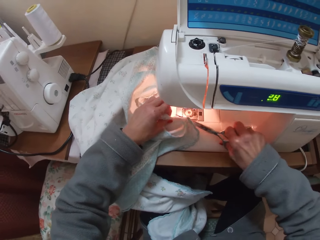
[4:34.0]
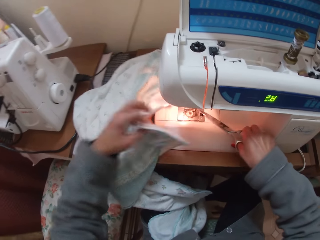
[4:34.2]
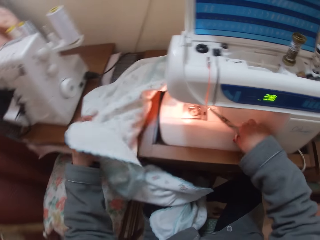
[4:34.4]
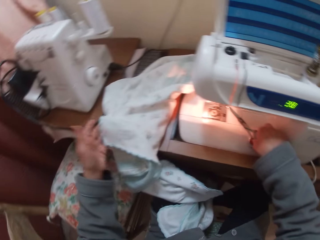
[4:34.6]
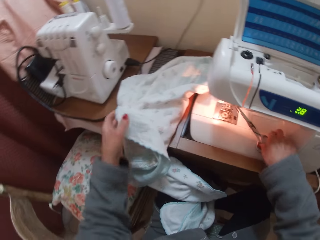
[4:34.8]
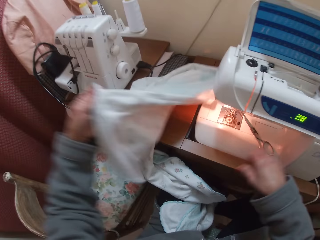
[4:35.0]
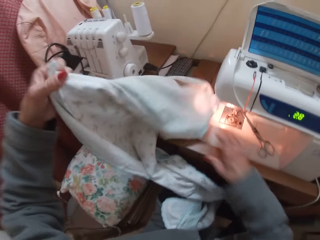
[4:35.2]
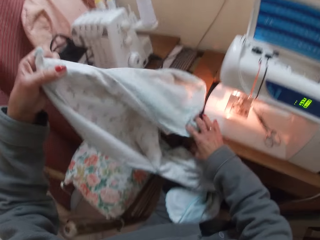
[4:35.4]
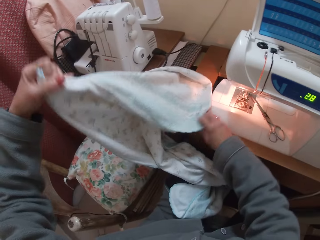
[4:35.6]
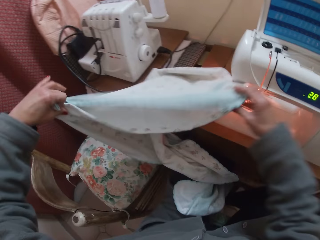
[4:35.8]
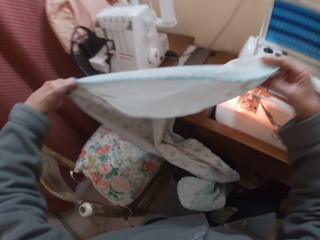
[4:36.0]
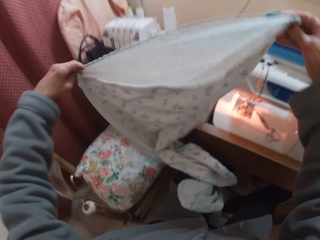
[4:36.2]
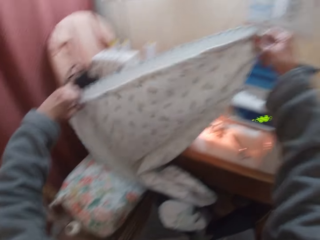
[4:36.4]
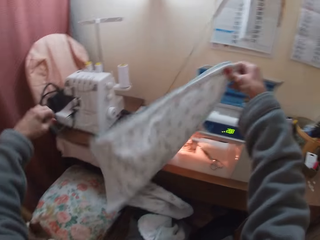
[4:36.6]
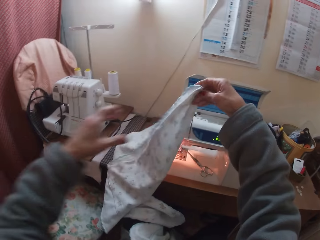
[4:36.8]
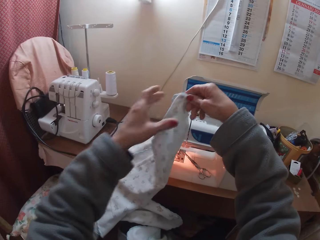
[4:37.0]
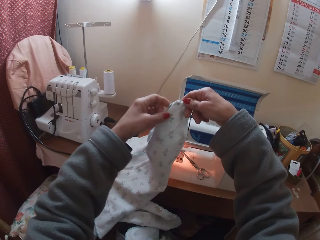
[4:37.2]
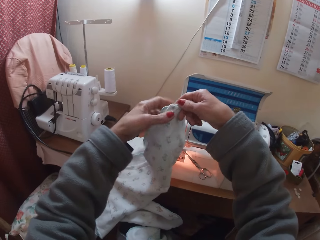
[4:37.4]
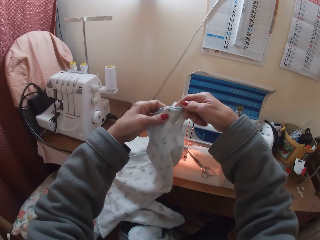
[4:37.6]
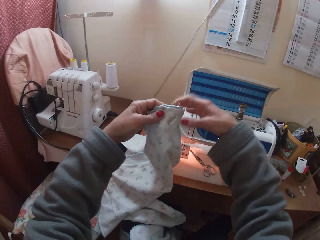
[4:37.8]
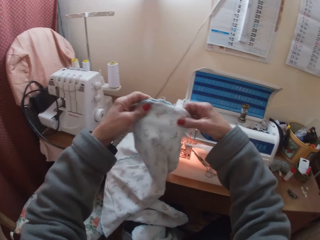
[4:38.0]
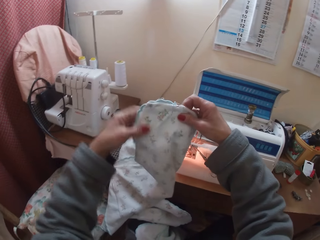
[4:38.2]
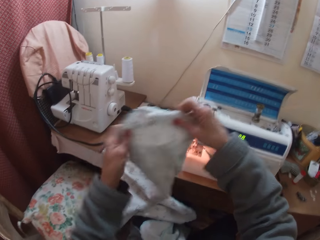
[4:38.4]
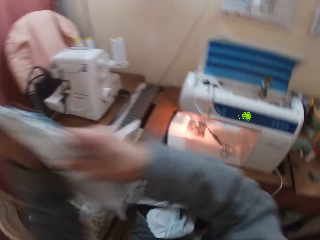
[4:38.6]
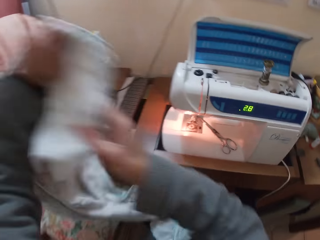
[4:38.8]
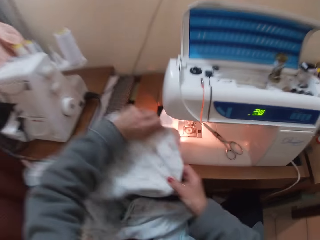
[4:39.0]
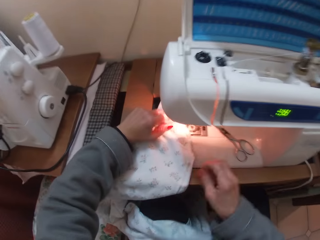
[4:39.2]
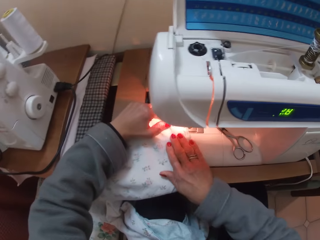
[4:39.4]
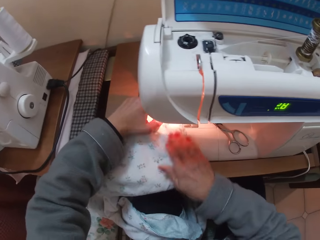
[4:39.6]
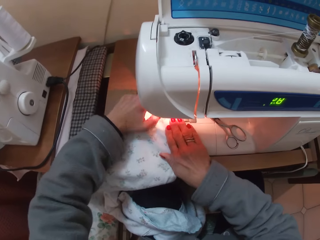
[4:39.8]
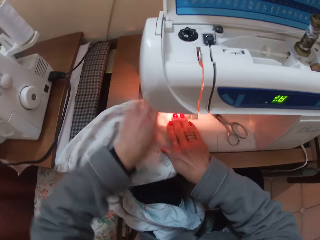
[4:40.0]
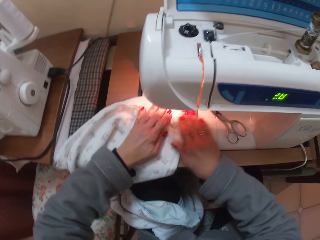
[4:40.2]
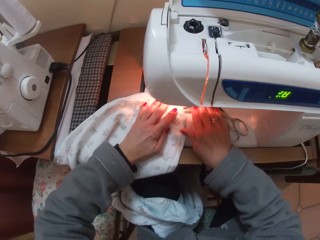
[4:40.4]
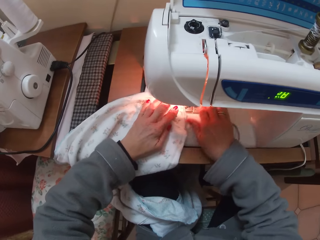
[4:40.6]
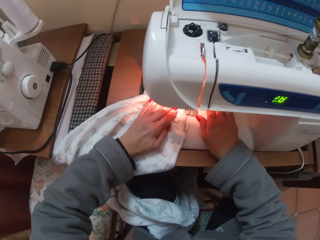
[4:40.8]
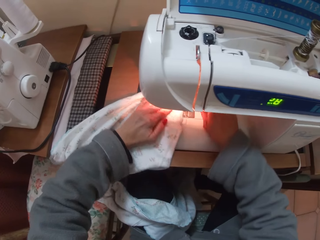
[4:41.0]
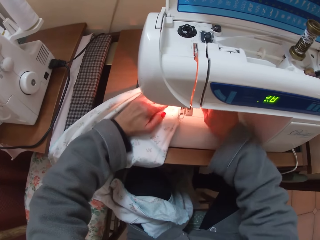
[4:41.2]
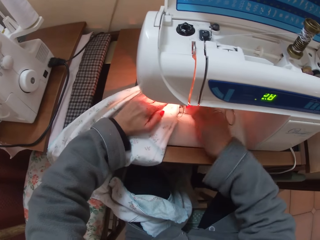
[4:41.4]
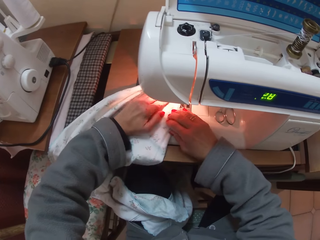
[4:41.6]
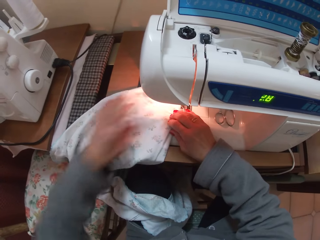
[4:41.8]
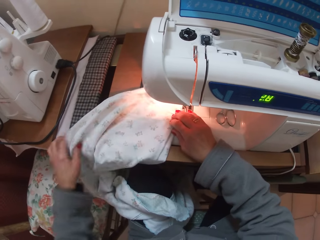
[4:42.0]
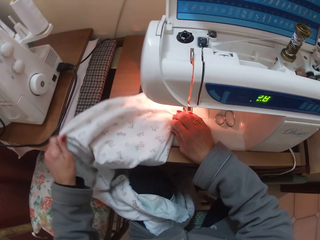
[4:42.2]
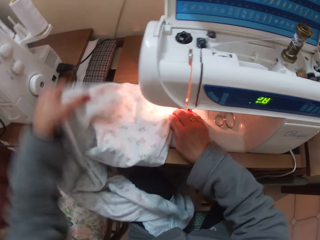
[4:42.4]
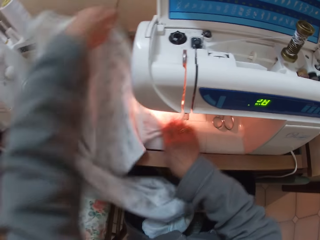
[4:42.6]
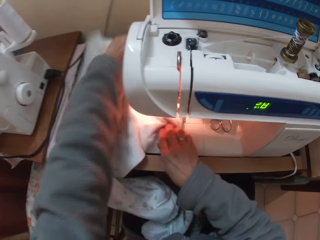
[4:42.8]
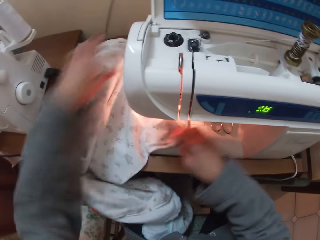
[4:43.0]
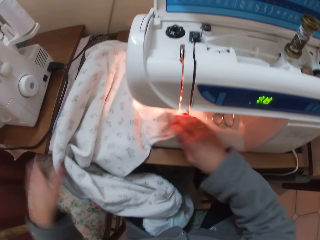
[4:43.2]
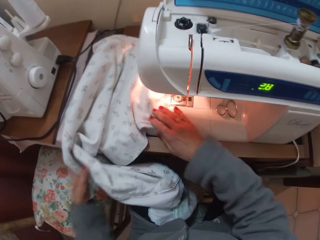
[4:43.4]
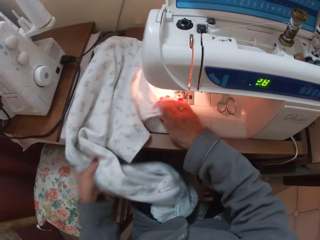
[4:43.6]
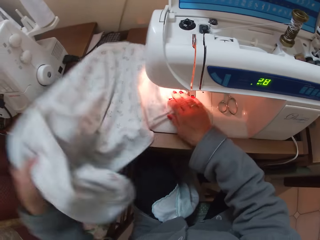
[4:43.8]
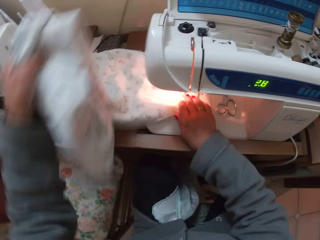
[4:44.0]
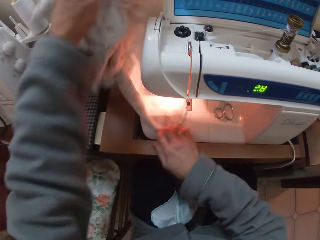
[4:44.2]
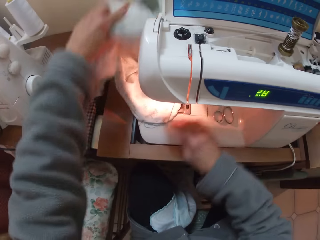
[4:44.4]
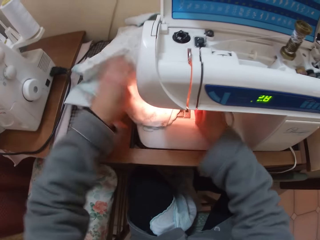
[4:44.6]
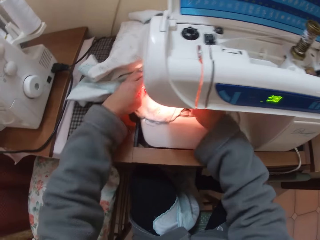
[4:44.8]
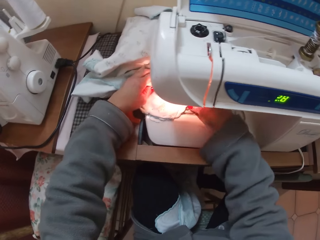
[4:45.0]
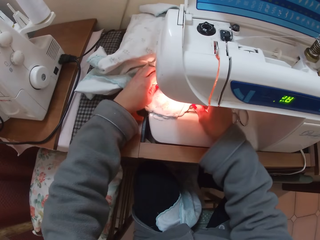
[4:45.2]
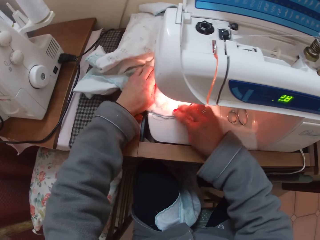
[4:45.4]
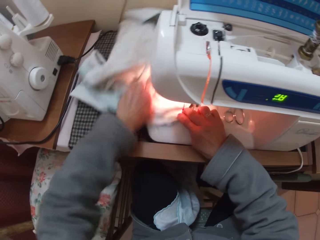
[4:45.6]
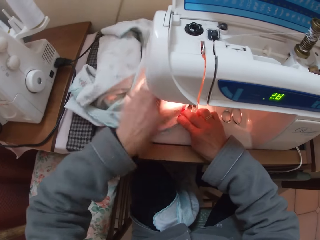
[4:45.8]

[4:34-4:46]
The camera wearer puts down the scissors onto the sewing machine. She stretches the cloth. She inspects the material. She sets the cloth on the sewing machine. She moves the scissors with her hand on the sewing machine. She adjusts the cloth on the sewing machine.

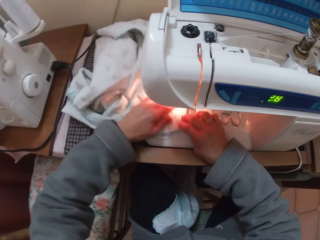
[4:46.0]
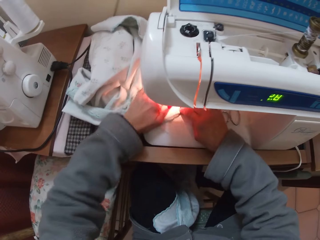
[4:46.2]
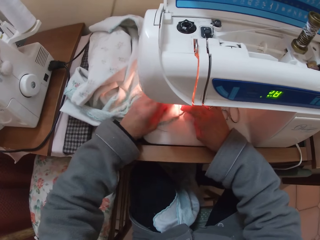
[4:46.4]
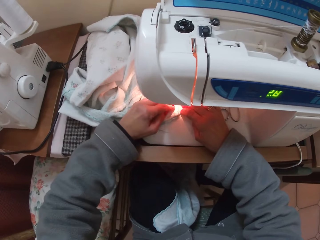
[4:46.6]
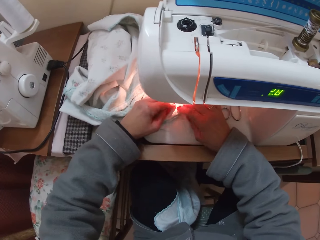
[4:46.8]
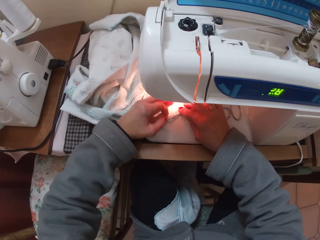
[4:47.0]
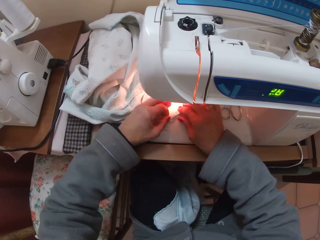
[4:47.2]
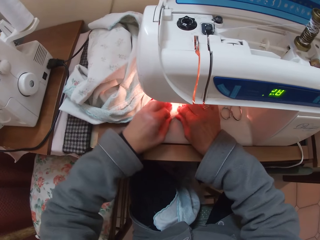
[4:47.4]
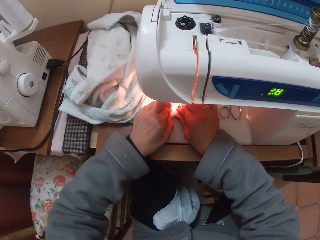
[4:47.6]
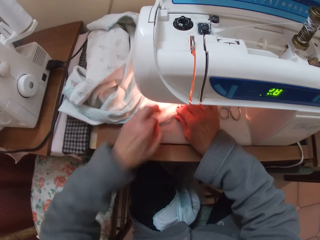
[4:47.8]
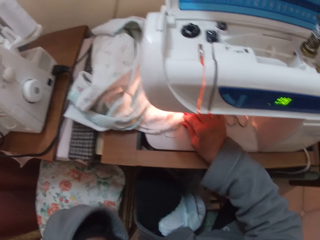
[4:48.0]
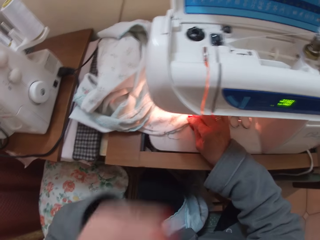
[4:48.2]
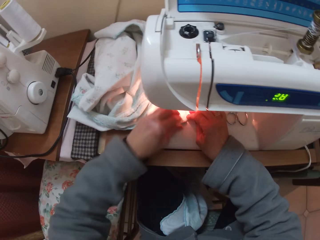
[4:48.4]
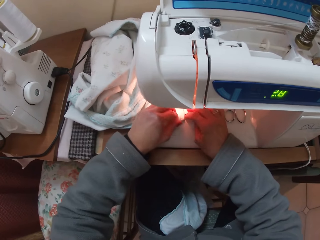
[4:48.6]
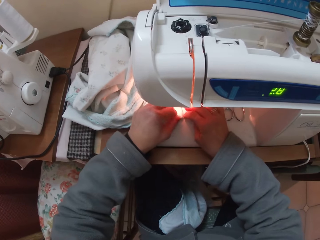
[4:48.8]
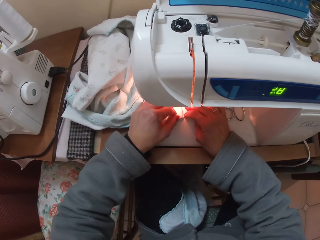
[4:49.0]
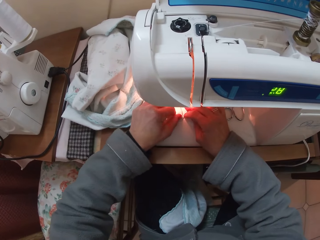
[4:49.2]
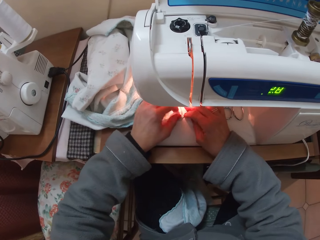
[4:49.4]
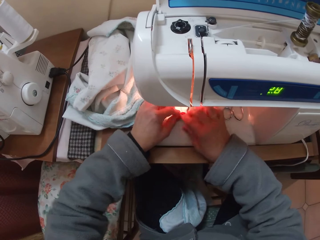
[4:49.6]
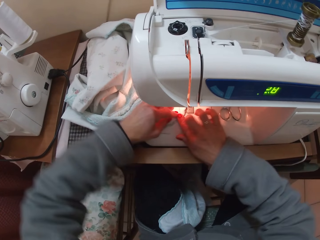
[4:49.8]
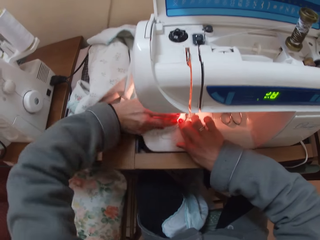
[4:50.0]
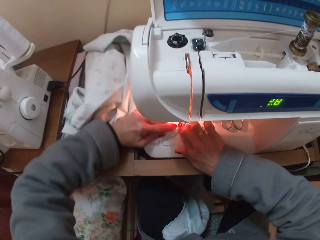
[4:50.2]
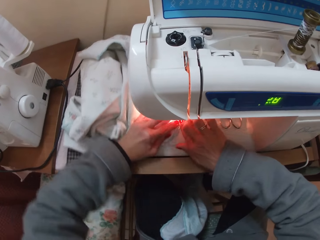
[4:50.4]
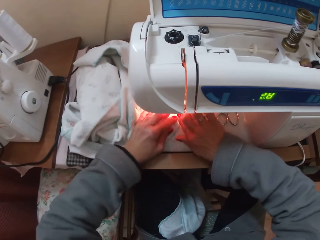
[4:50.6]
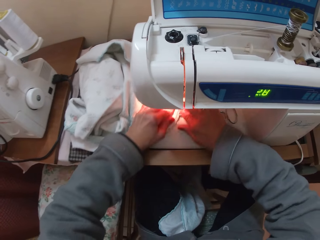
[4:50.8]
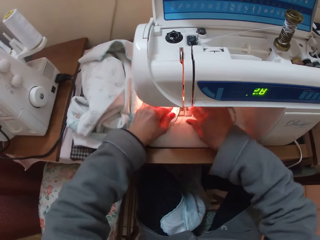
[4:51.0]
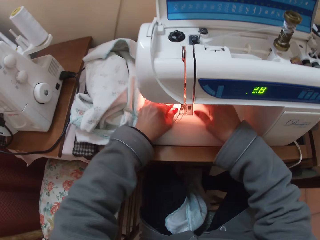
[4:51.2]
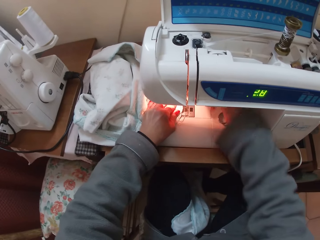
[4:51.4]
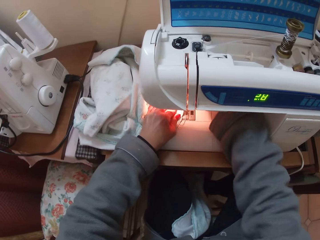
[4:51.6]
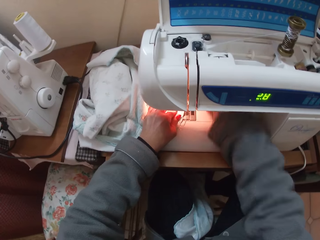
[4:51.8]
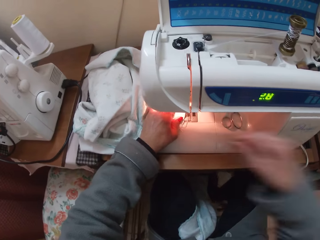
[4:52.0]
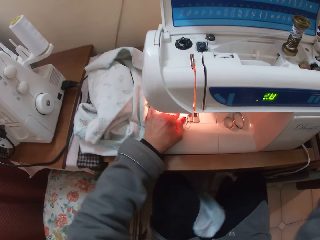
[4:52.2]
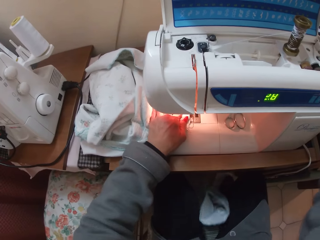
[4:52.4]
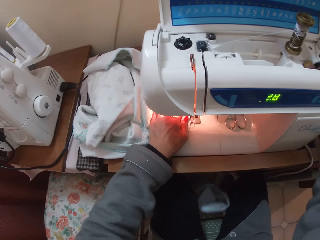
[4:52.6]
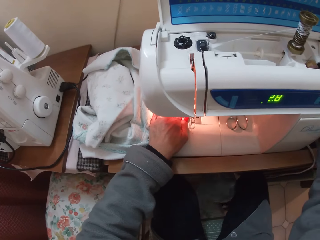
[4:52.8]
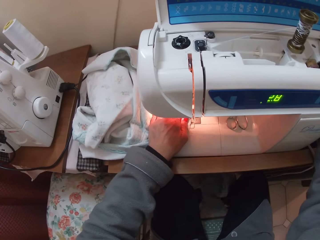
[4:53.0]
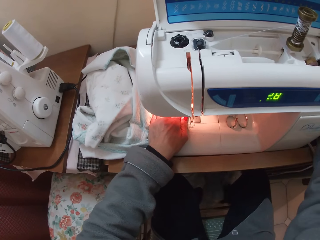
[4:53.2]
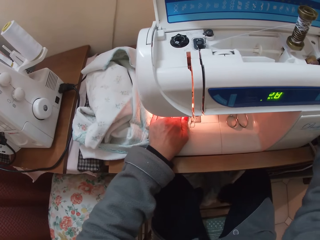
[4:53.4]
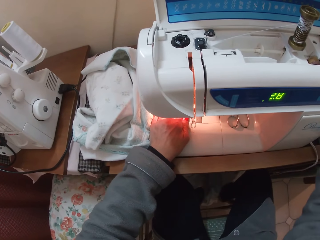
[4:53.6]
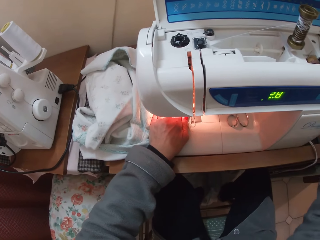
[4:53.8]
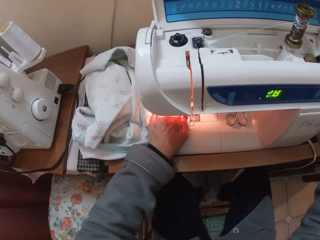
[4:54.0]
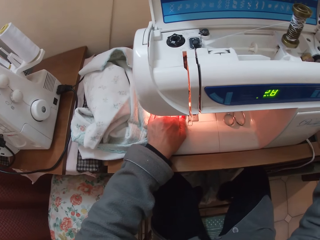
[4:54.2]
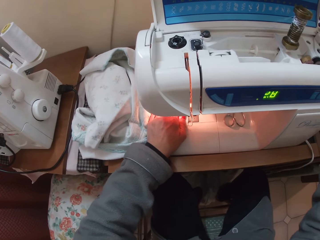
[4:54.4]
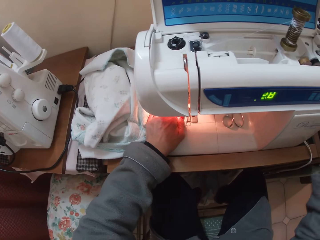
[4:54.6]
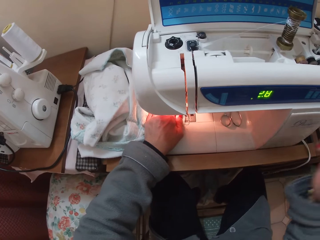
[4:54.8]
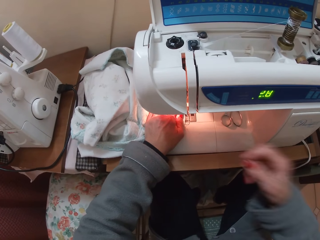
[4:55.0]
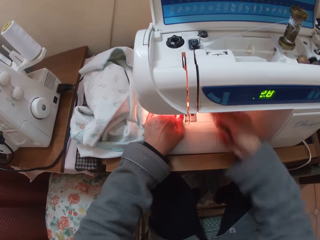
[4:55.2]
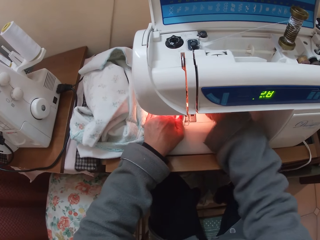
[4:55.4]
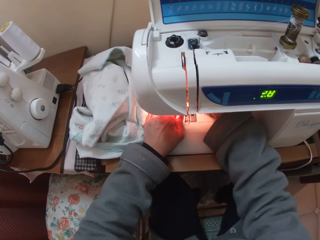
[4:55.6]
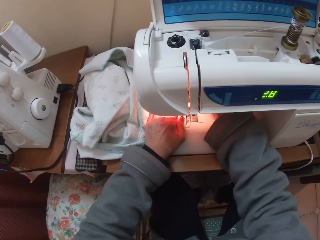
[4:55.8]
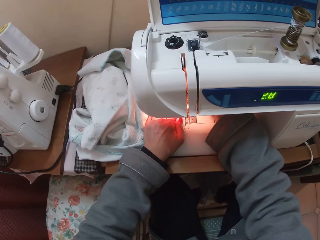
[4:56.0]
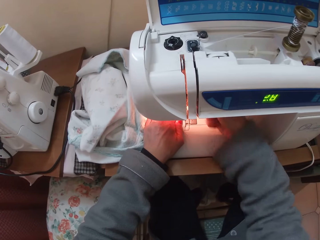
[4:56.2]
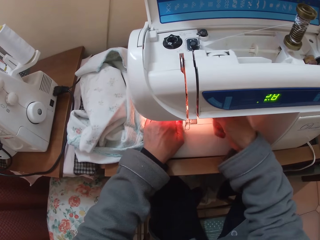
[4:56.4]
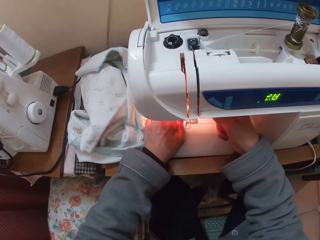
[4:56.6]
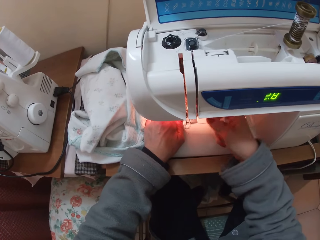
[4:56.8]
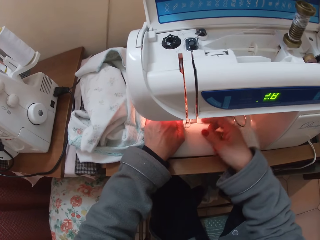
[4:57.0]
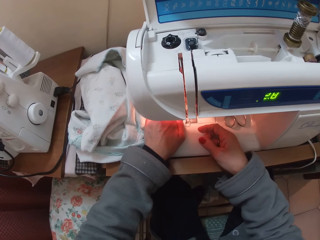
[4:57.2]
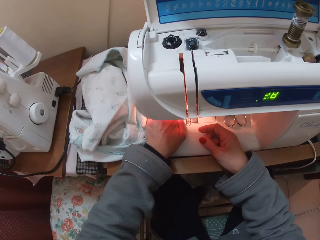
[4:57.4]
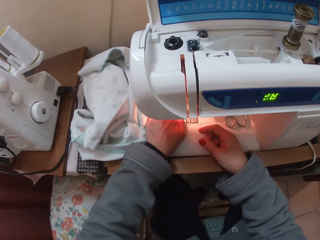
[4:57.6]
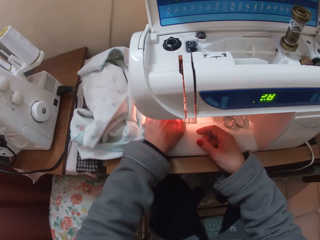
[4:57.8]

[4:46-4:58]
The camera wearer removes a thread from the clothing material with her left hand. She throws the thread into her mouth. She rotates the clothing material around the needle plate of the machine. She begins to sew the clothing material with the sewing machine.
